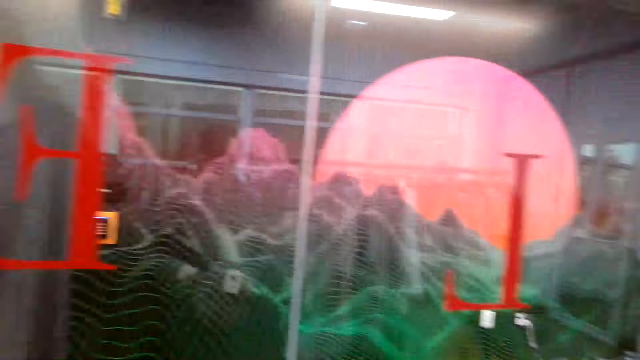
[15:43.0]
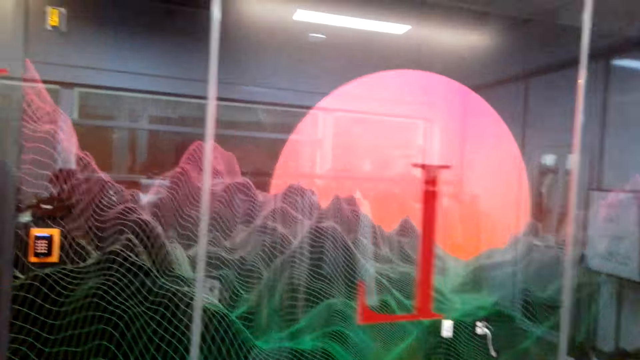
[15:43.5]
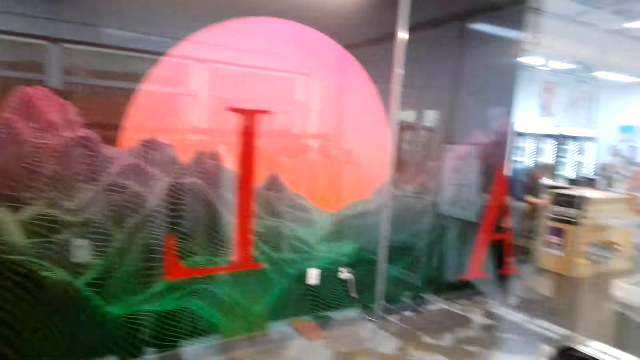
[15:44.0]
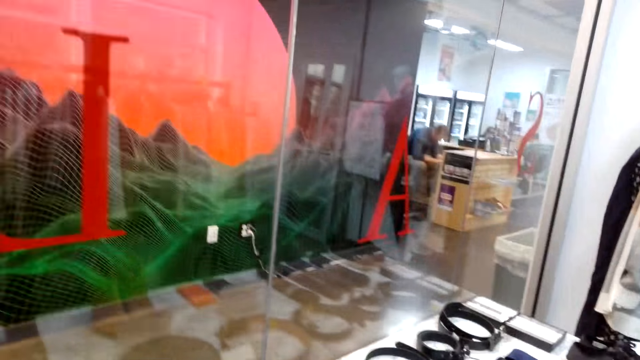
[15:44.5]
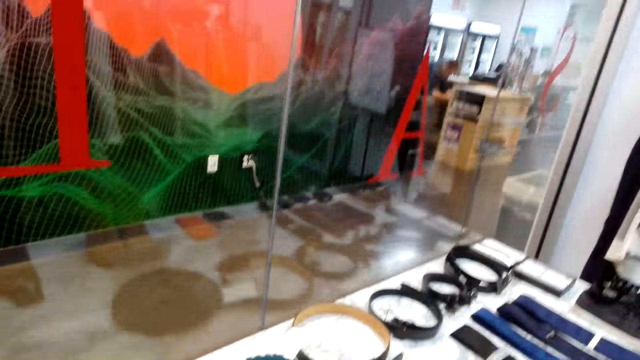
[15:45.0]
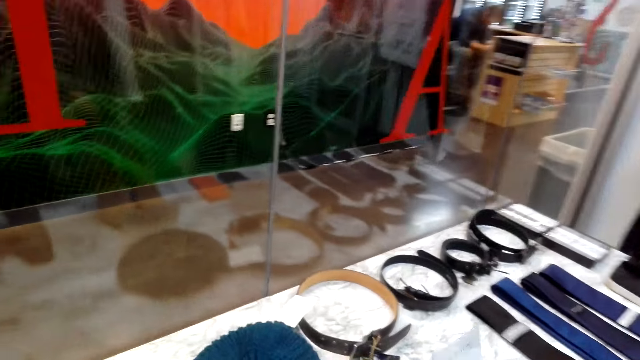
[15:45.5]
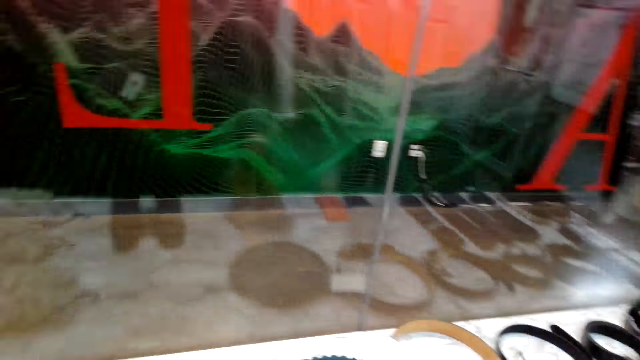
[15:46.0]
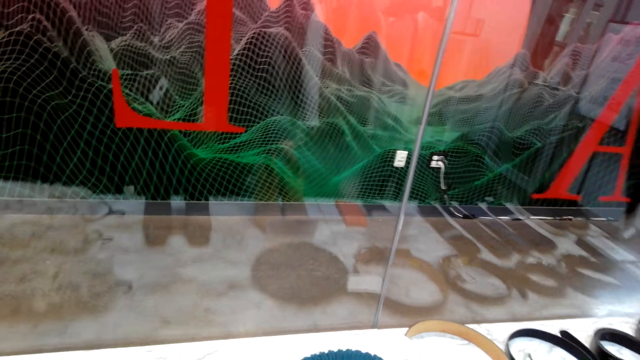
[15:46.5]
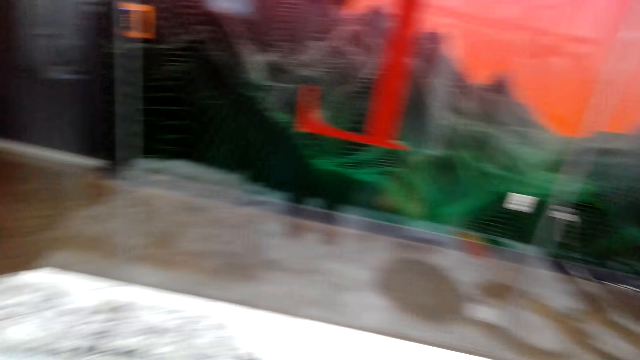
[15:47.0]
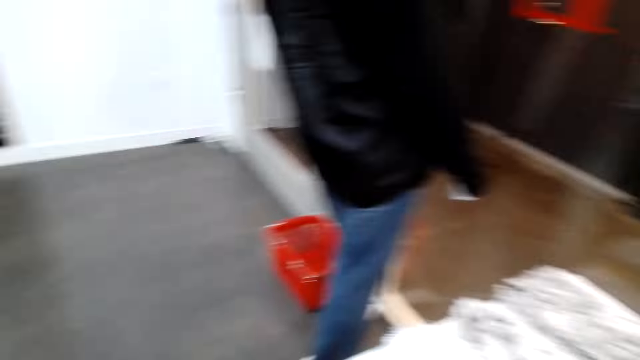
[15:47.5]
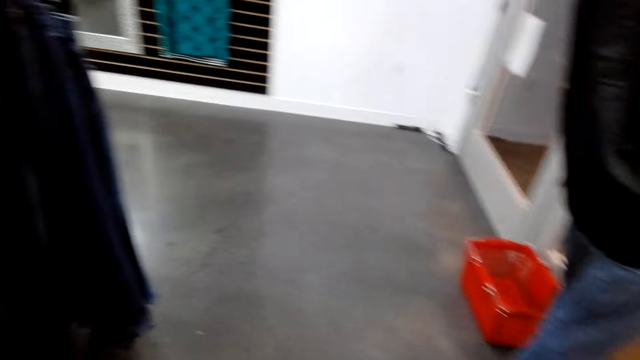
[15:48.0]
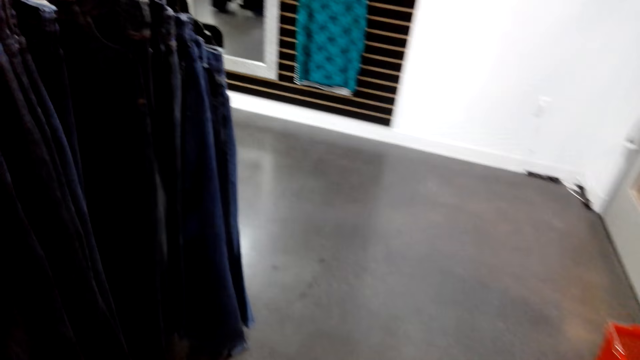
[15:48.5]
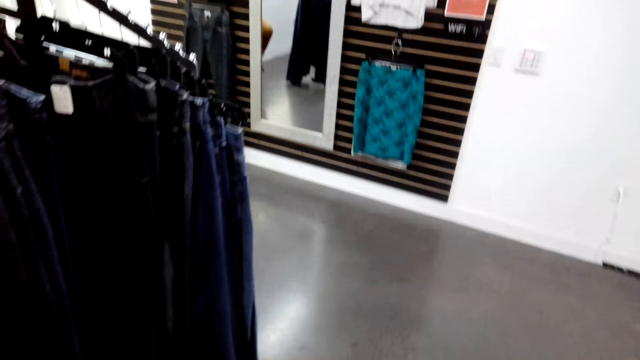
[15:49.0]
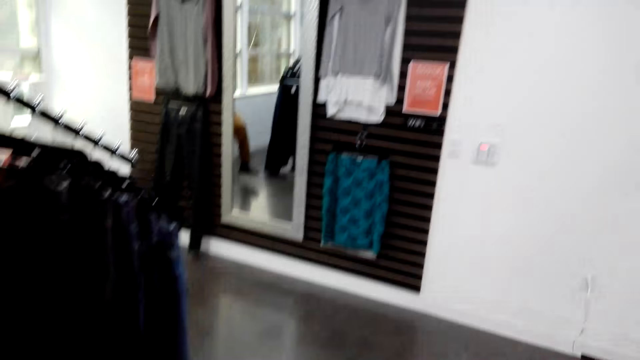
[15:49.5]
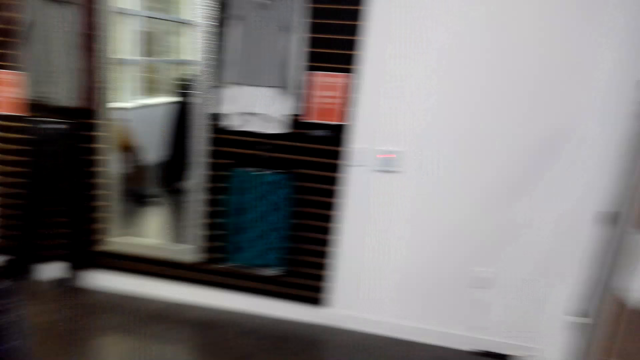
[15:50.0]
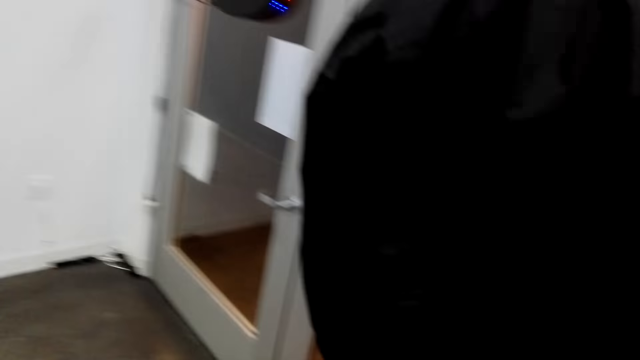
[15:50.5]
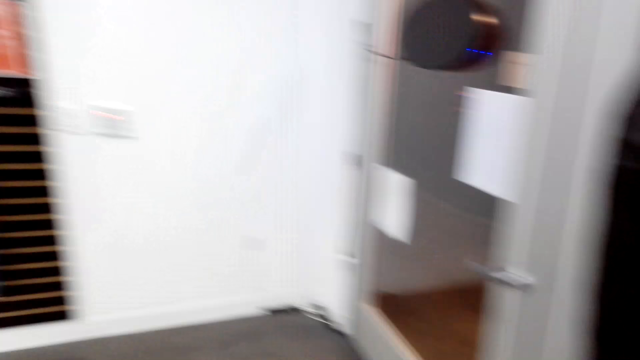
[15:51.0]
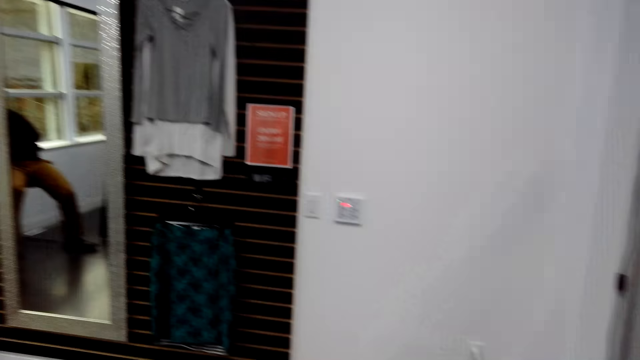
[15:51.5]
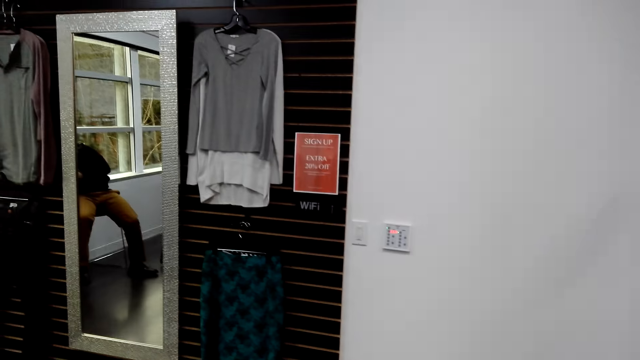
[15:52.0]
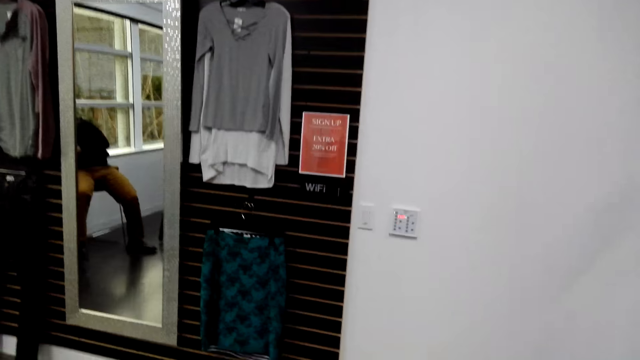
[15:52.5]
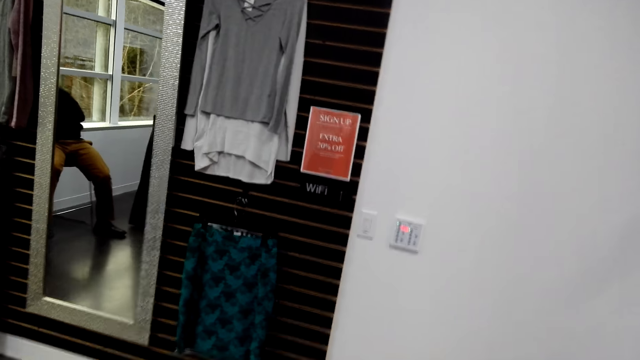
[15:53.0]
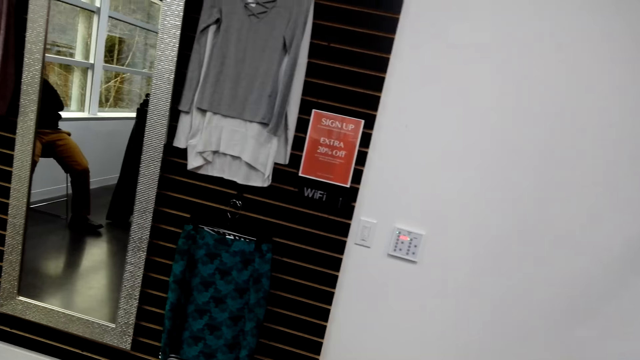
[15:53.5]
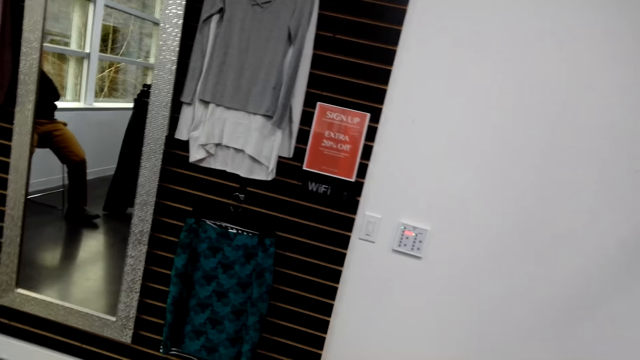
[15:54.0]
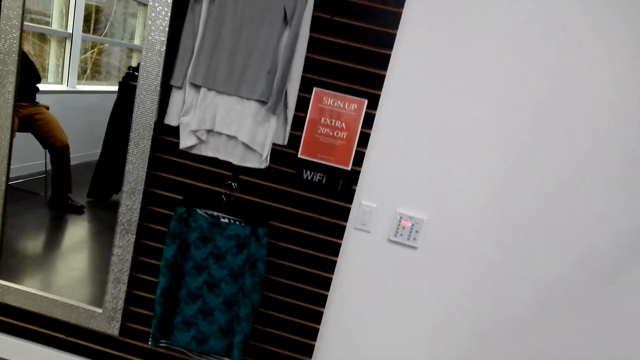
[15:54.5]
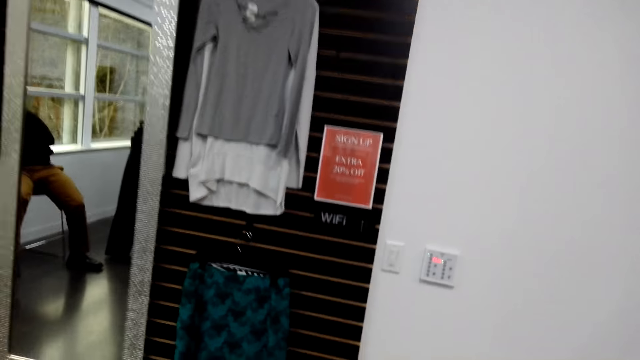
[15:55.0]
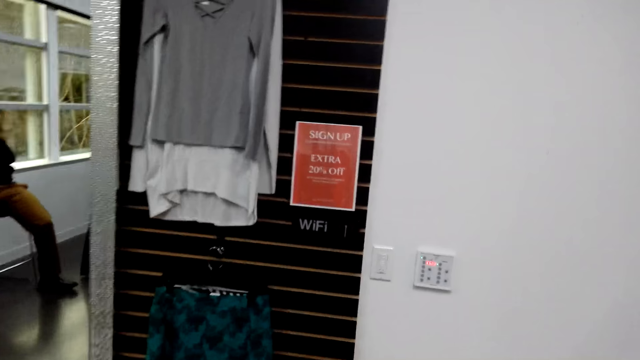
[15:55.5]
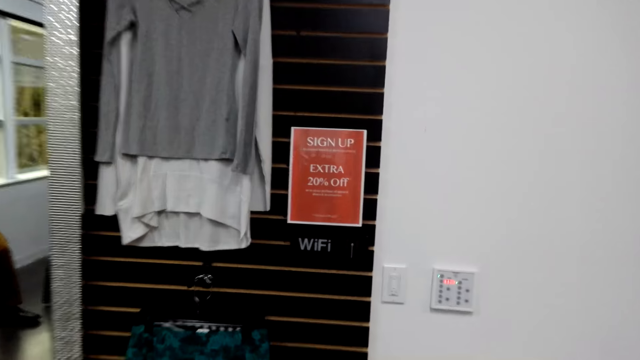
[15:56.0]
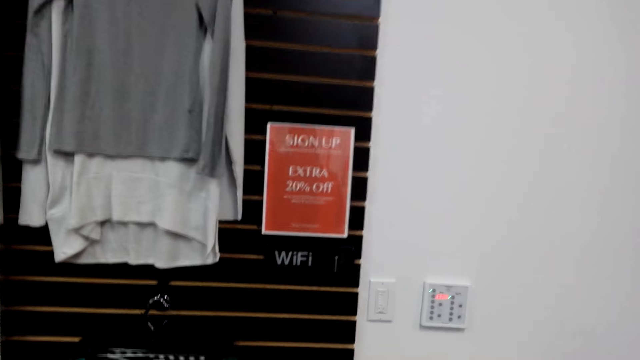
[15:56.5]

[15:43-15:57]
The camera wearer turns around the room. They move around. They walk towards the tops.

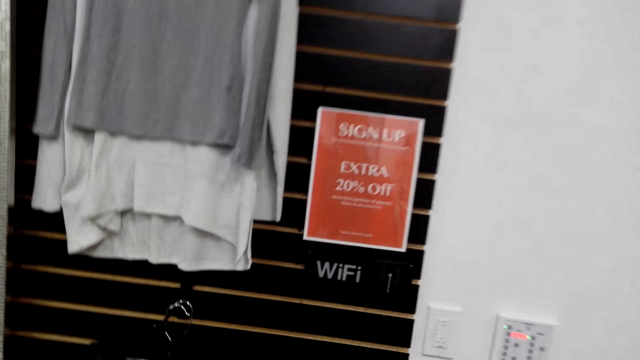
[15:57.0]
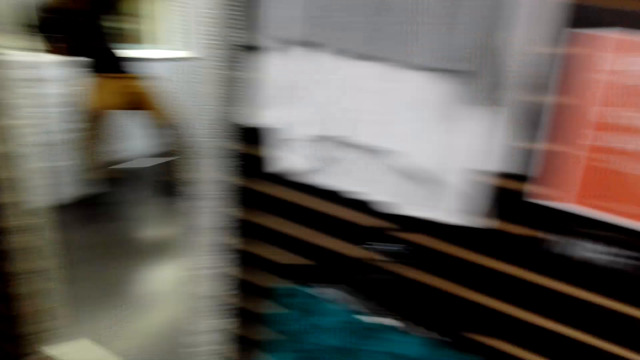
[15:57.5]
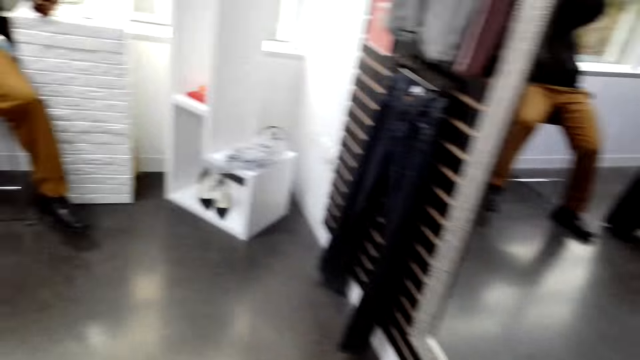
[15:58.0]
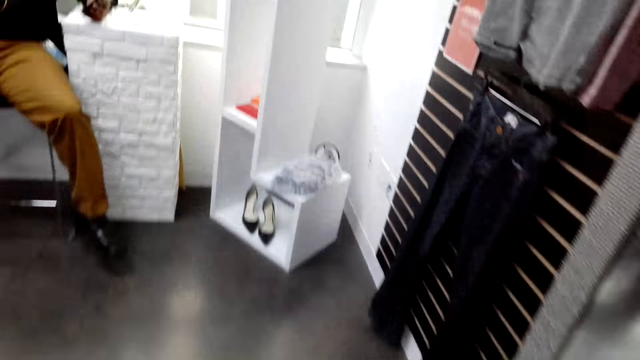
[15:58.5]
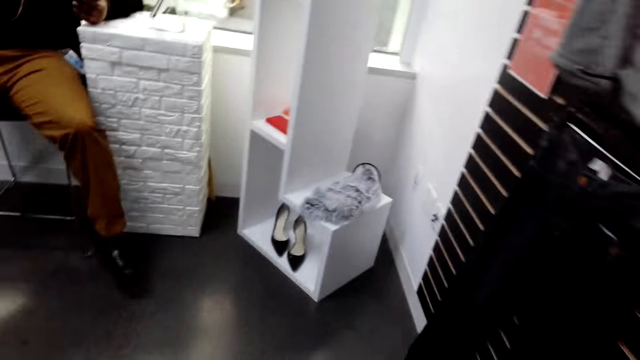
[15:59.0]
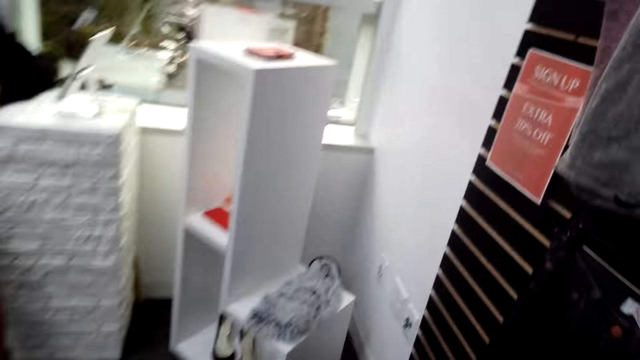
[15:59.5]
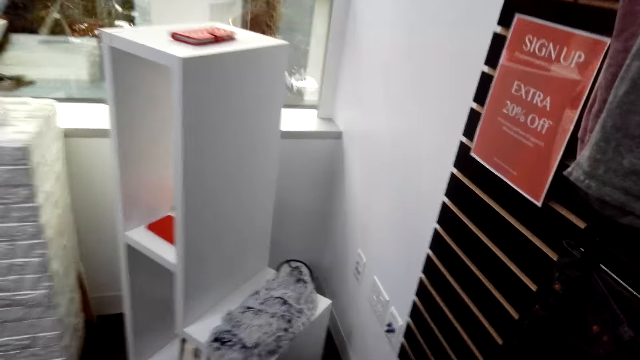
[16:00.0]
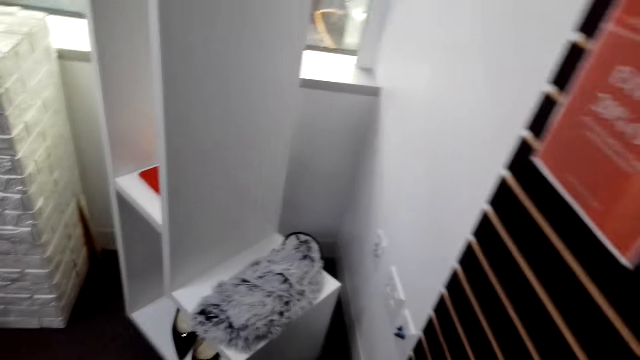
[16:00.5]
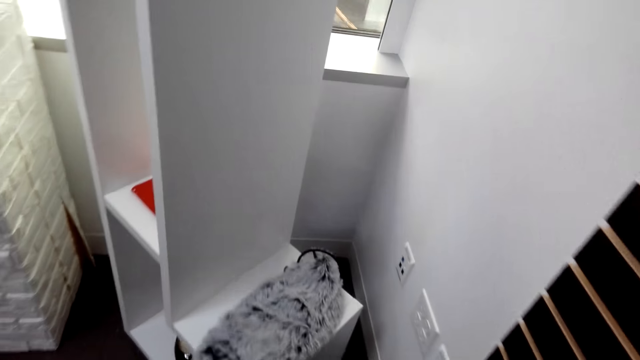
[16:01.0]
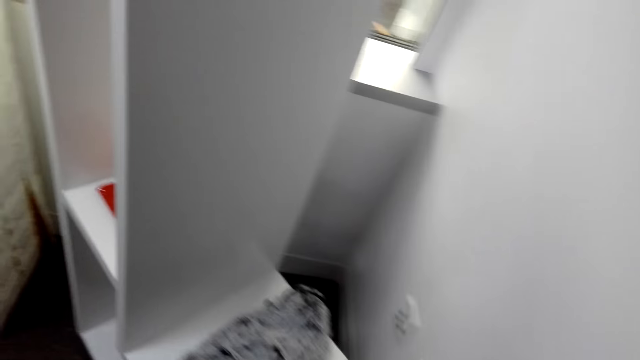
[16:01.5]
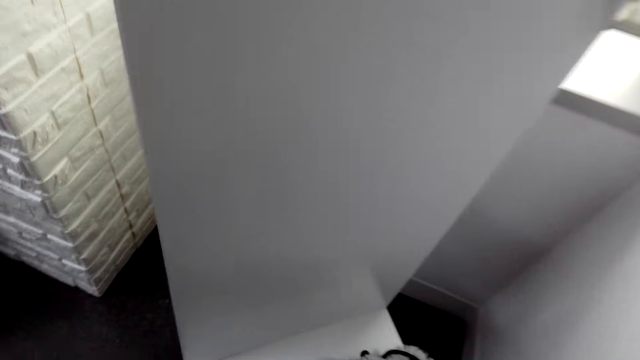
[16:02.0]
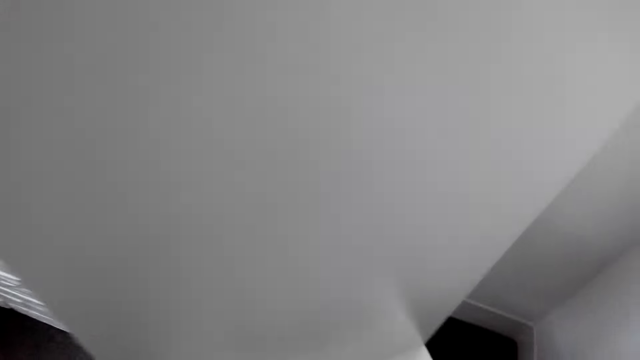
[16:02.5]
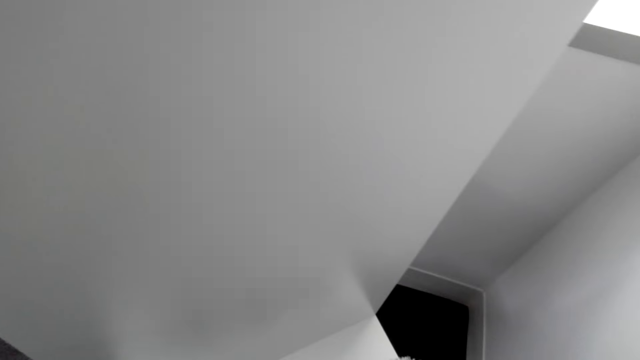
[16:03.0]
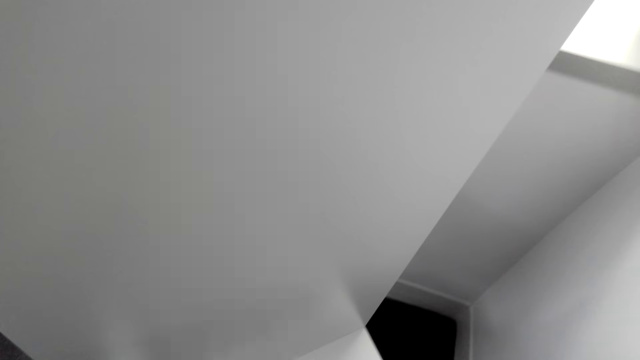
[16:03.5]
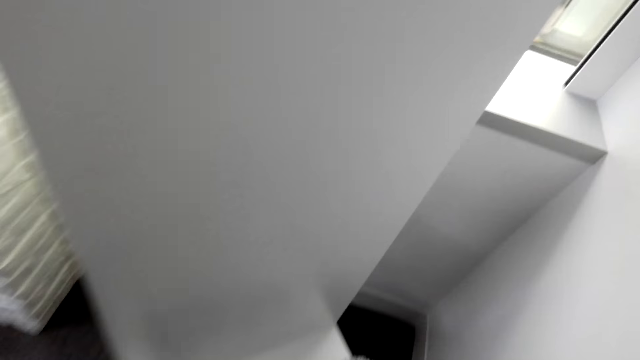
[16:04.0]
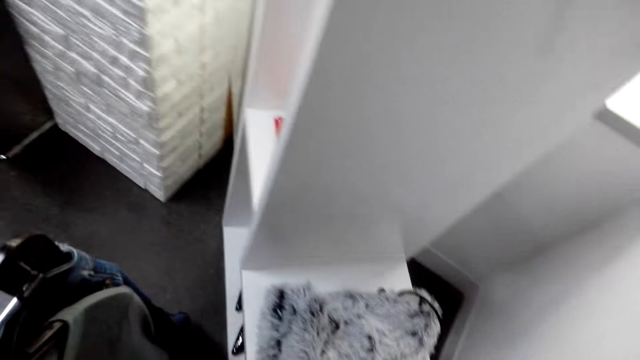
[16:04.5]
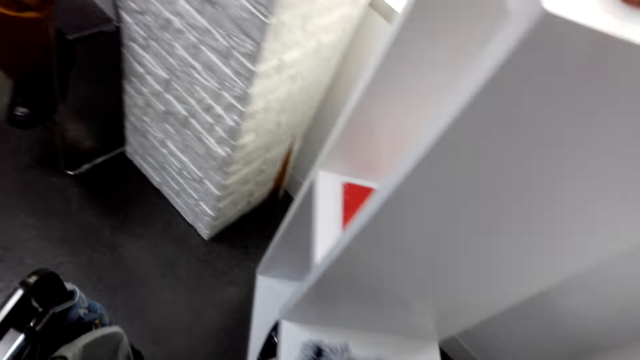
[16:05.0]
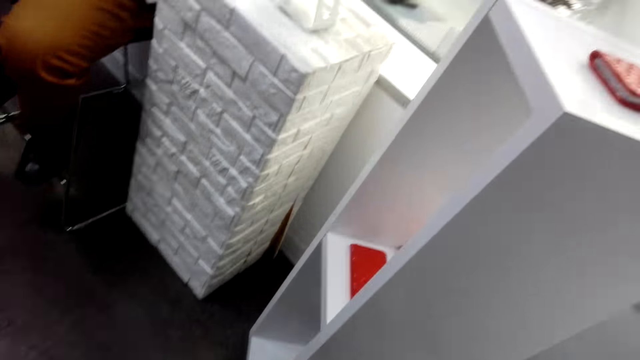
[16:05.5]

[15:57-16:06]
The camera wearer turns around the tops. They walk towards the cabinet.
